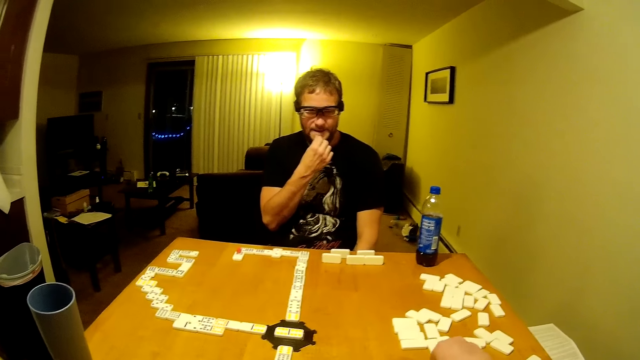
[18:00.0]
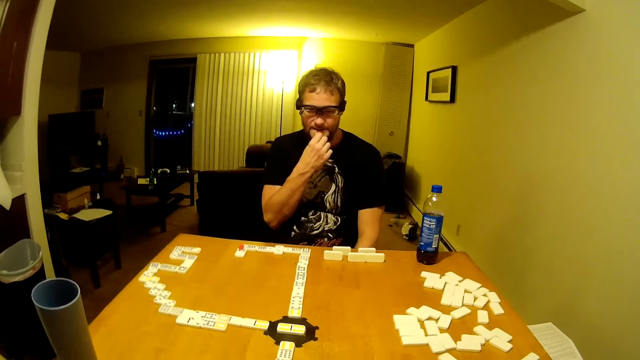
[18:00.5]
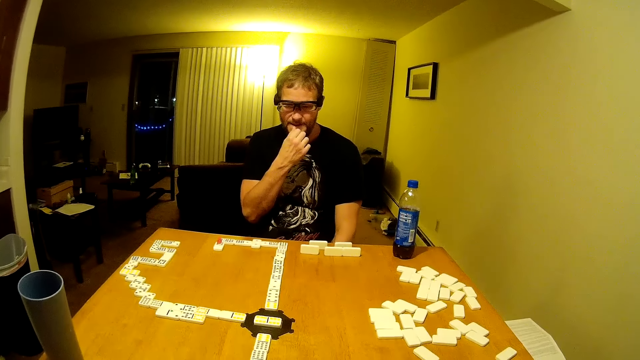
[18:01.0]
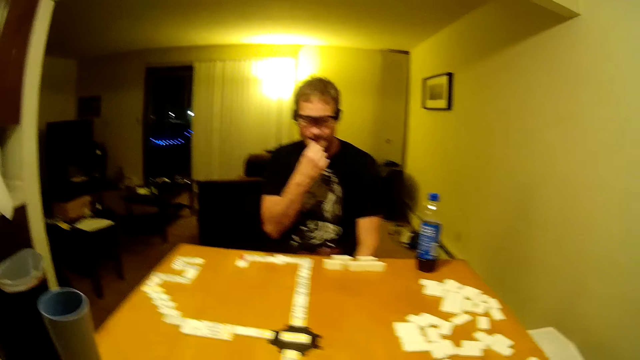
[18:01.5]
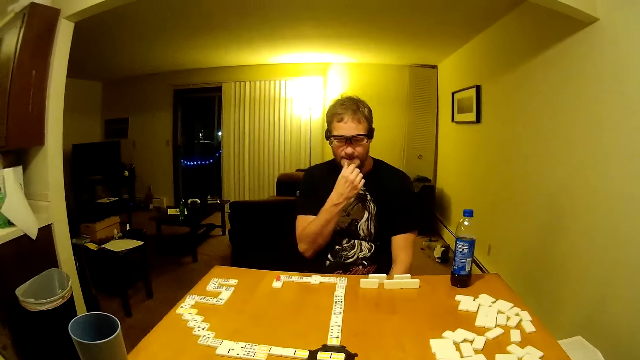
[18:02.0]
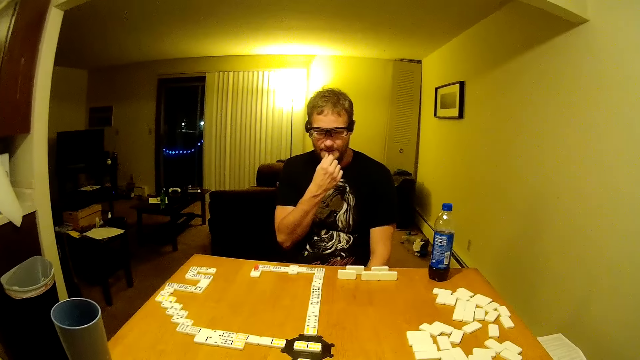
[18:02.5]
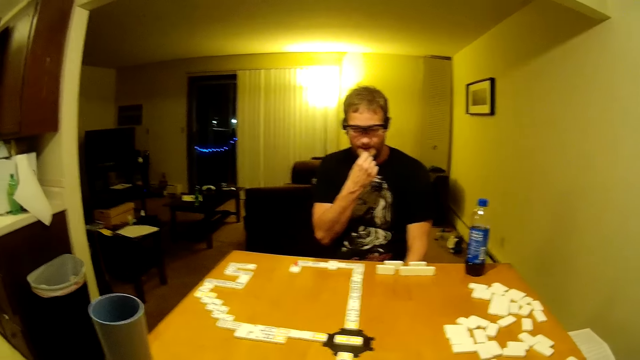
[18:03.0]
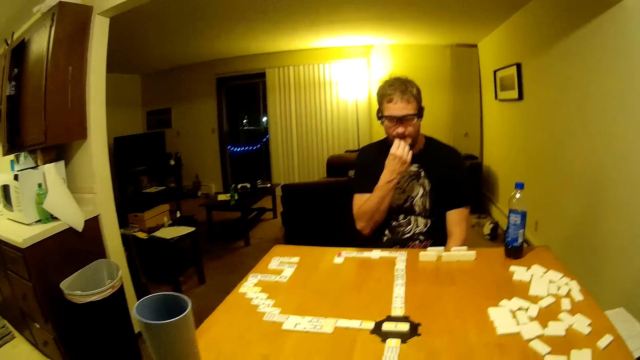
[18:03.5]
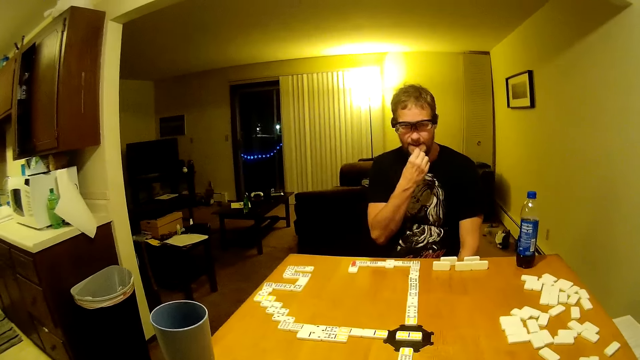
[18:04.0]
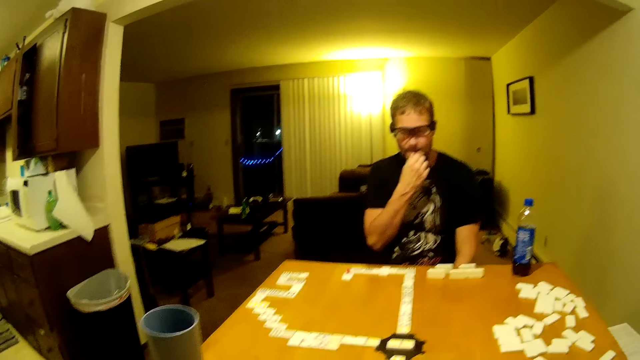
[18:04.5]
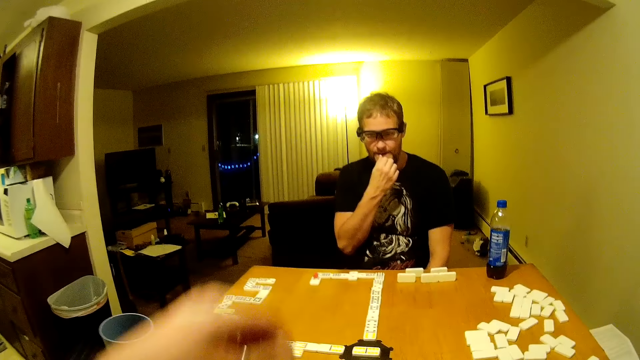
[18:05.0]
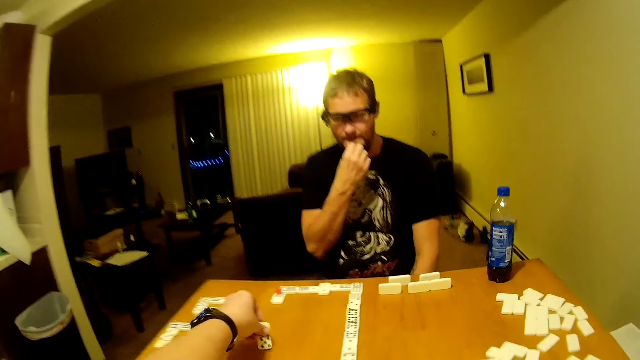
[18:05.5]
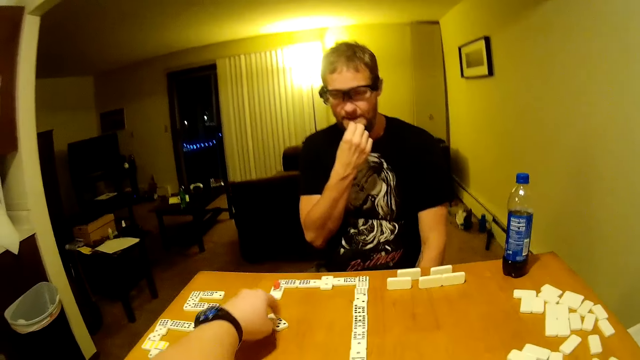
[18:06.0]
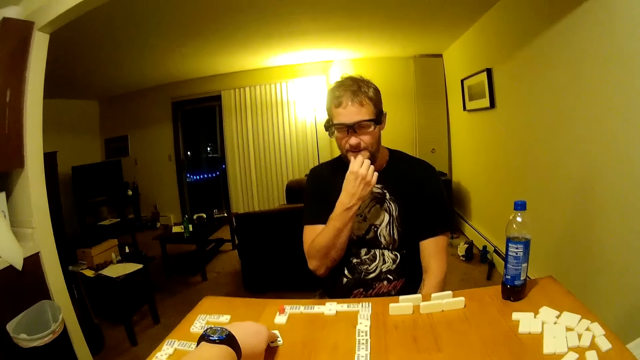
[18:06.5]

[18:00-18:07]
The camera wearer picks a domino from the table. They place the domino on the table. A man touches his mouth. The camera wearer holds a domino piece. They speak. They place the domino on the table. They drag the domino piece.

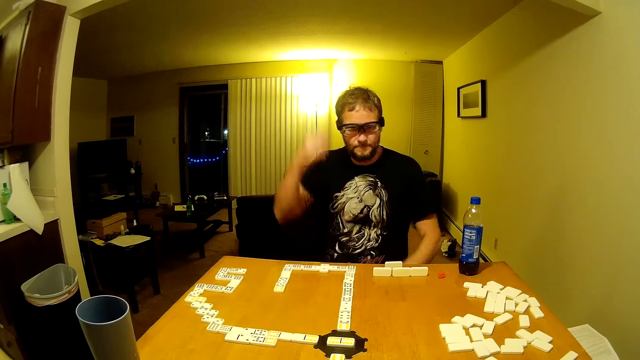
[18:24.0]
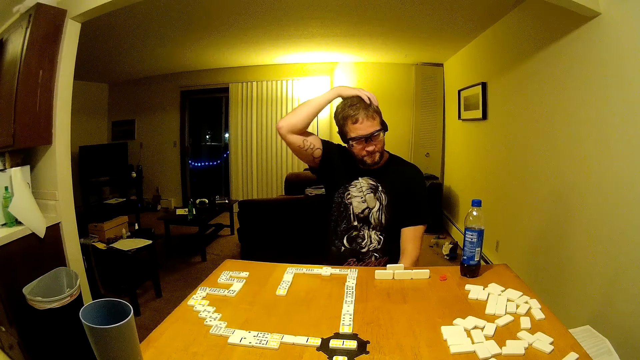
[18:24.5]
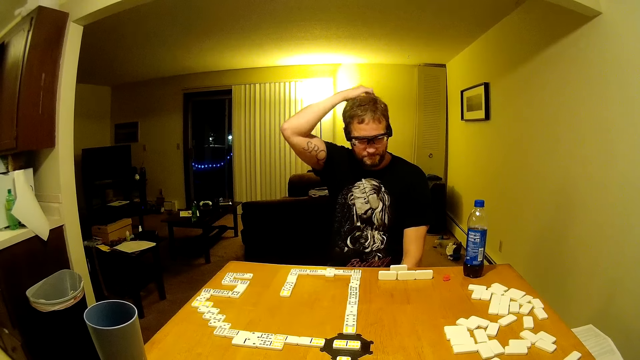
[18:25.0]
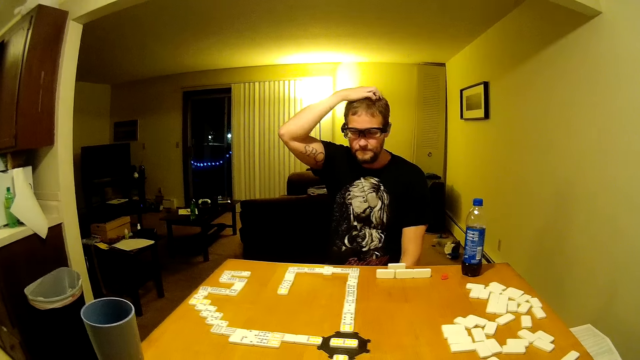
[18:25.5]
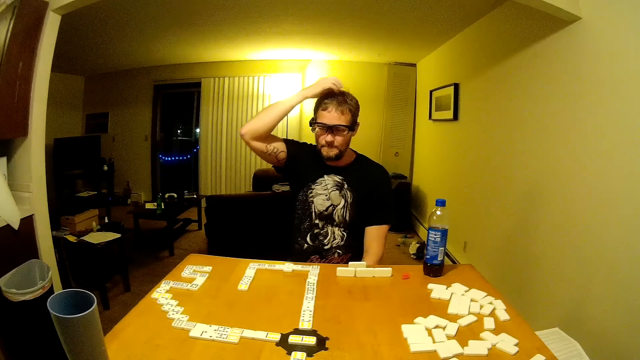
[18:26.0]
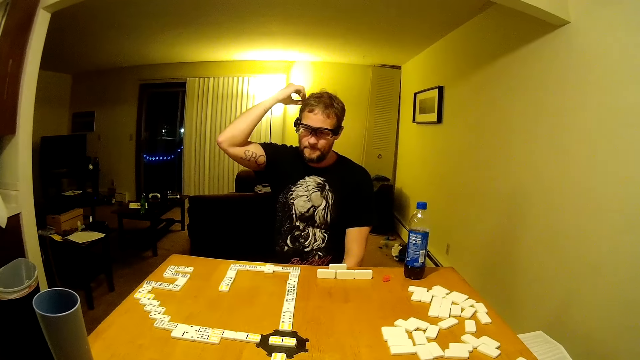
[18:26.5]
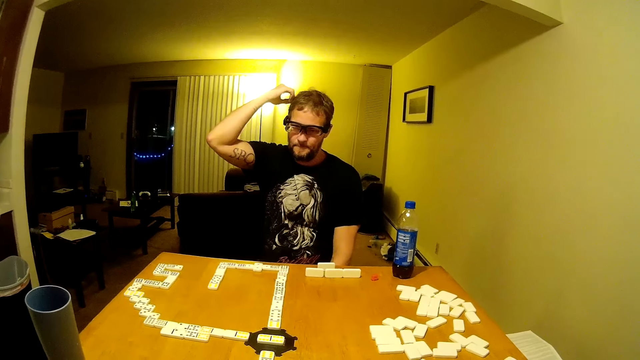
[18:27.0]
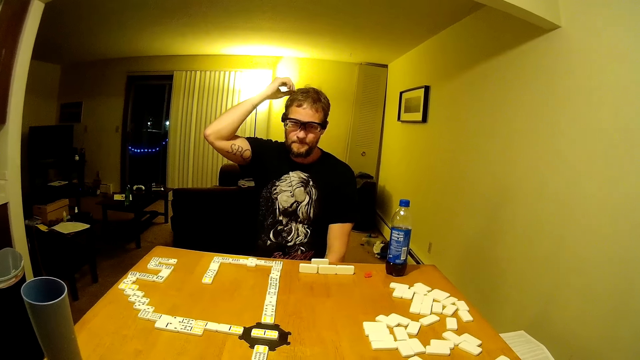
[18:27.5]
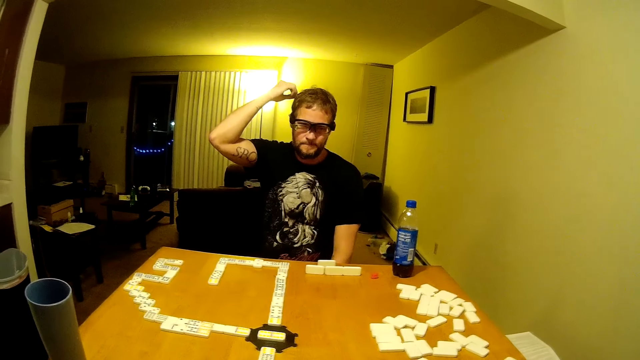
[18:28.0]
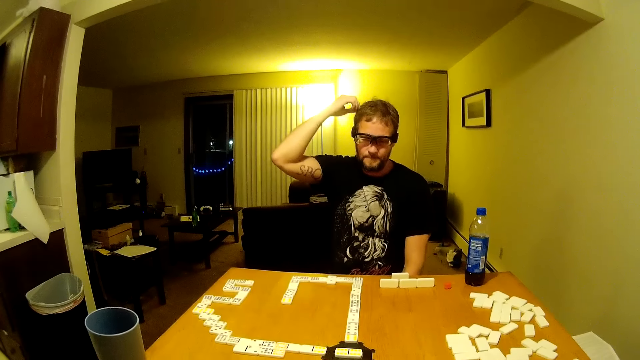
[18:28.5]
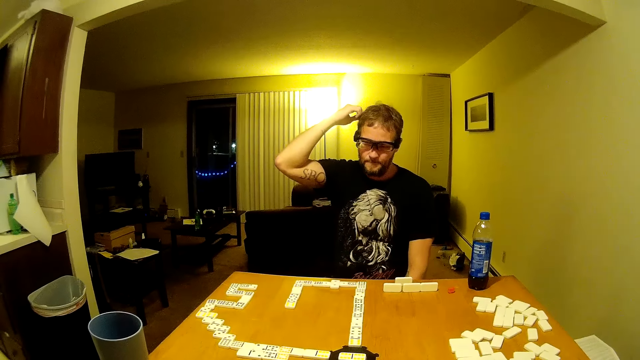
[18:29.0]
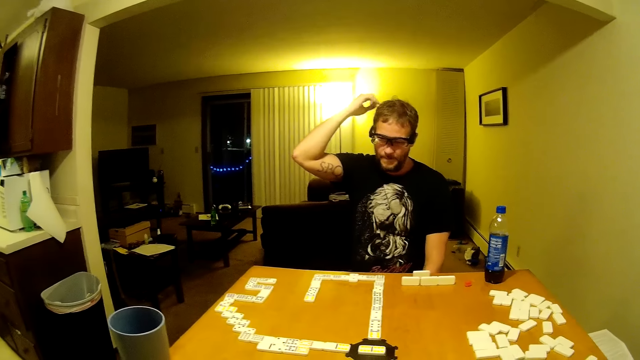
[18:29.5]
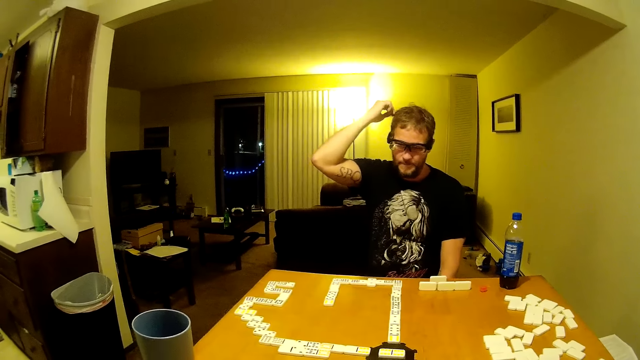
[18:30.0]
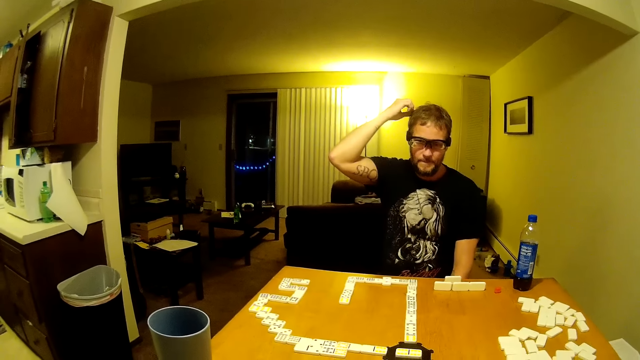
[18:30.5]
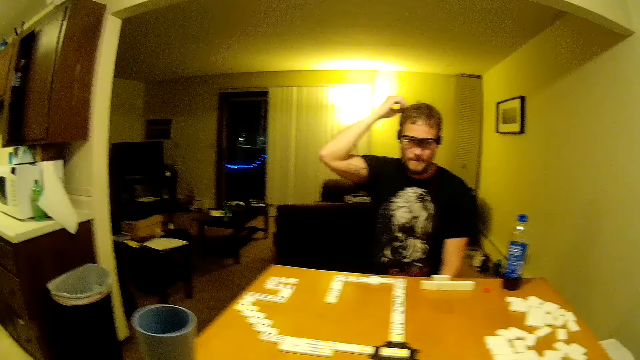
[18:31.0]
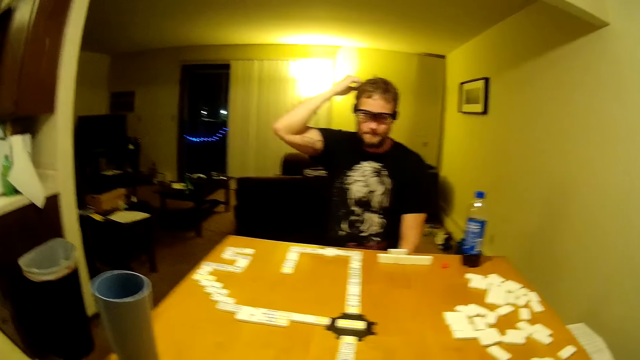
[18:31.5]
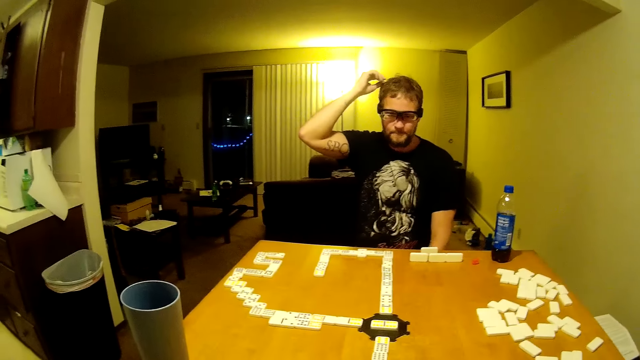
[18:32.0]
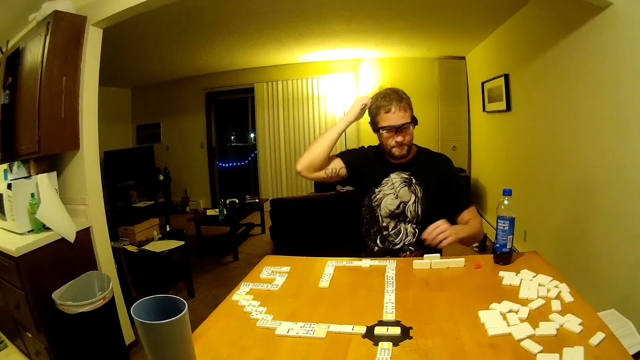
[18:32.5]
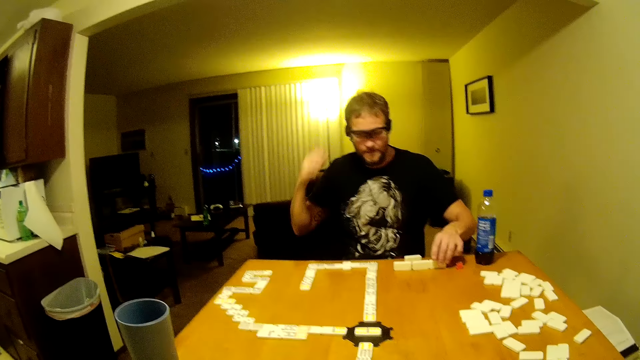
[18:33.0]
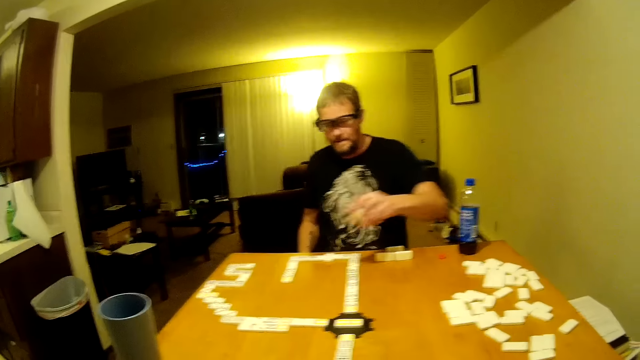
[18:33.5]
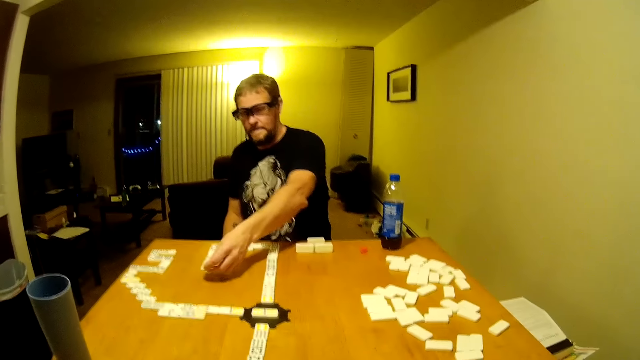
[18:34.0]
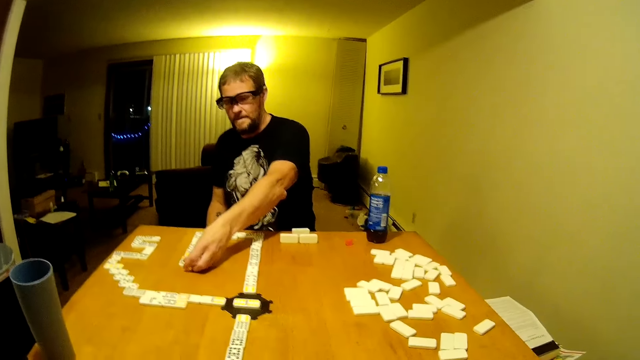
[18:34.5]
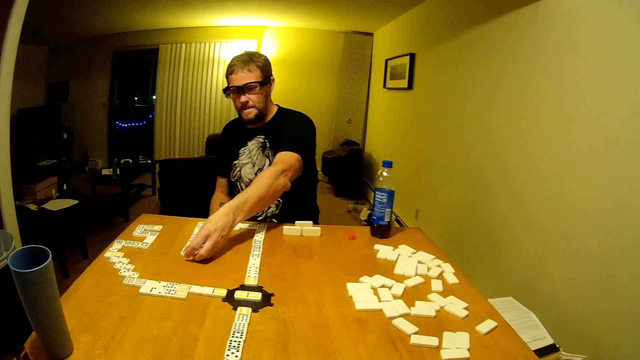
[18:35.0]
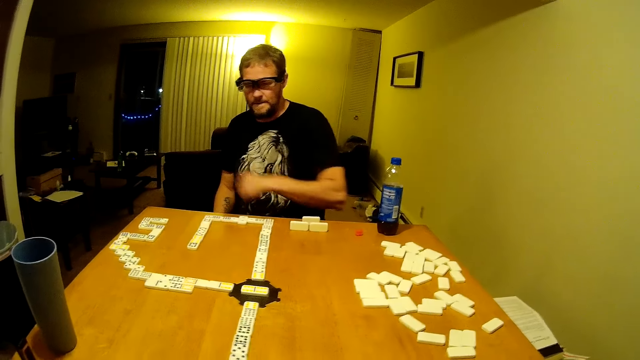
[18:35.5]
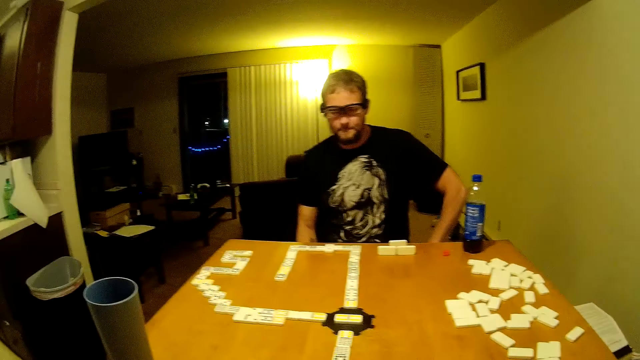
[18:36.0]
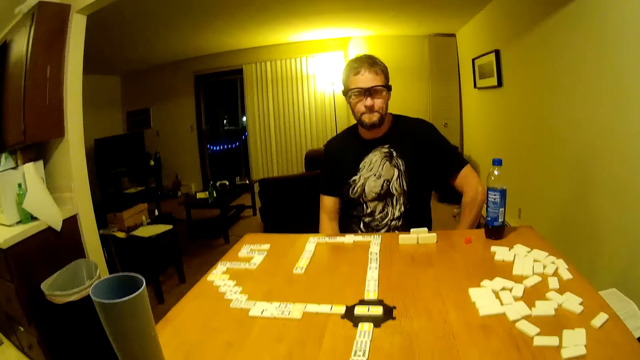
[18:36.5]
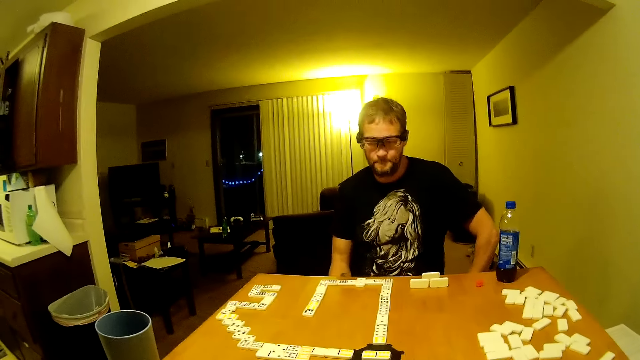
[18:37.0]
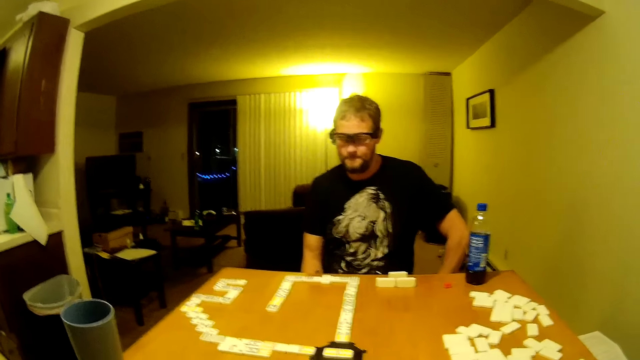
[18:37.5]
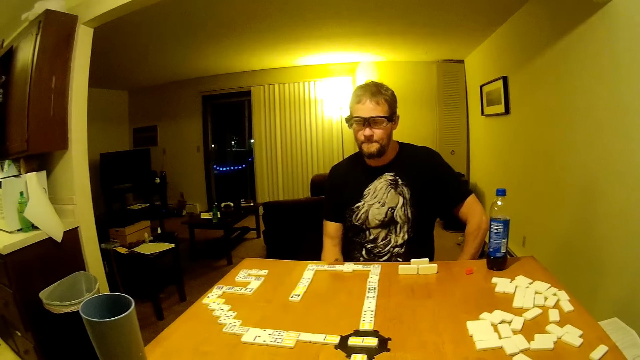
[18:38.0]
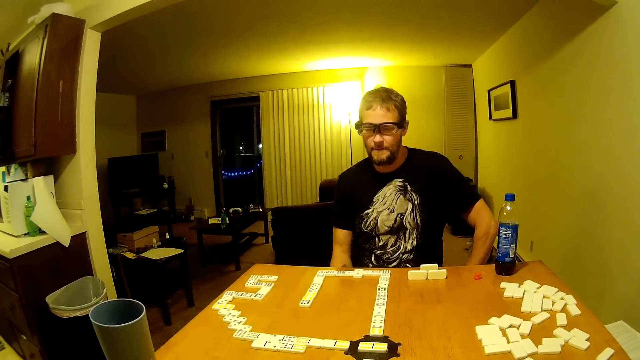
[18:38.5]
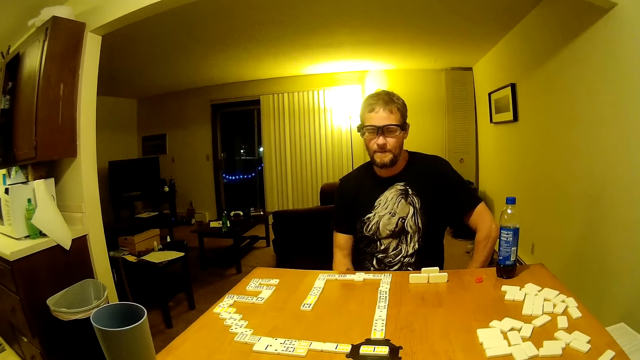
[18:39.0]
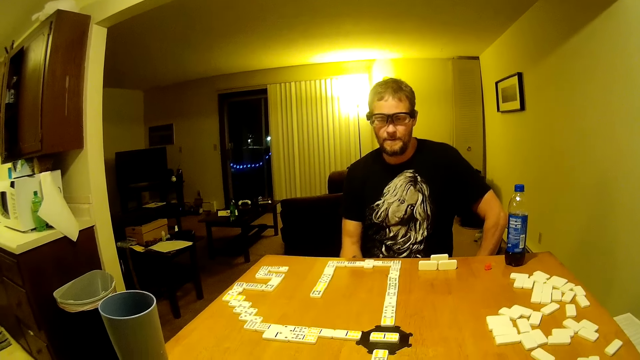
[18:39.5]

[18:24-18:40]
A man moves his hand, moves his hand up, and touches his hair. The man scratches his head. The camera wearer looks around. The man moves his hand, picks a card from the table, and moves his hand down. The man picks dominoes, puts the card on the table, arranges the dominoes on the table, and moves his hand. The camera wearer looks around. The man twists his hand.
